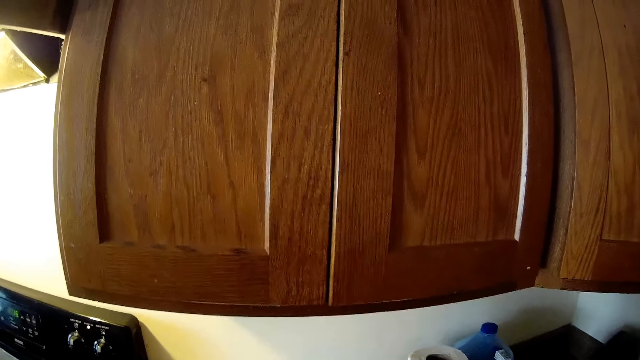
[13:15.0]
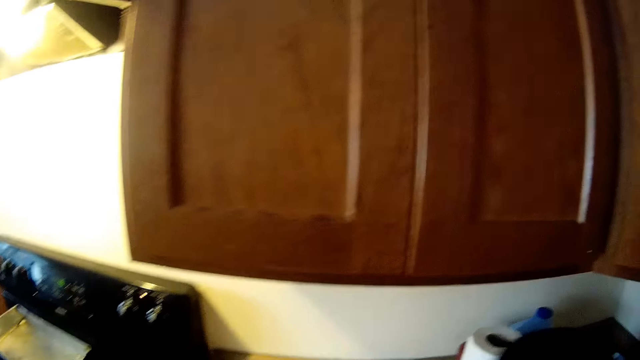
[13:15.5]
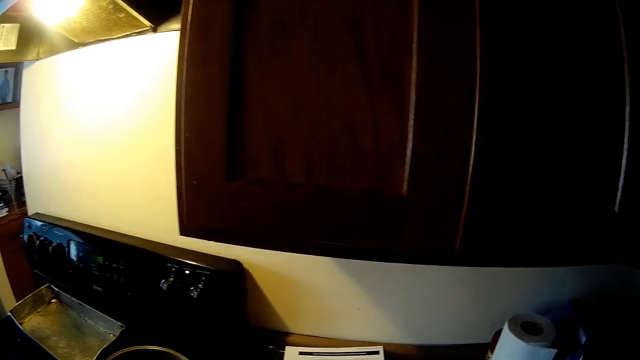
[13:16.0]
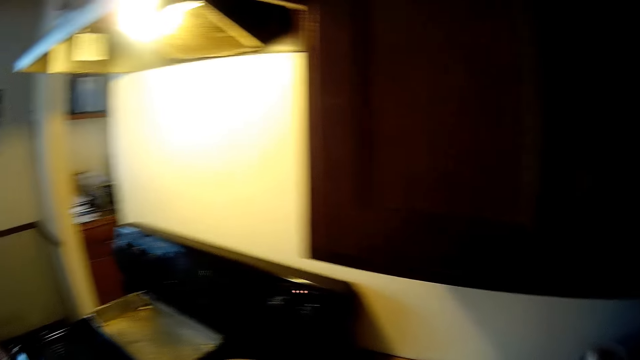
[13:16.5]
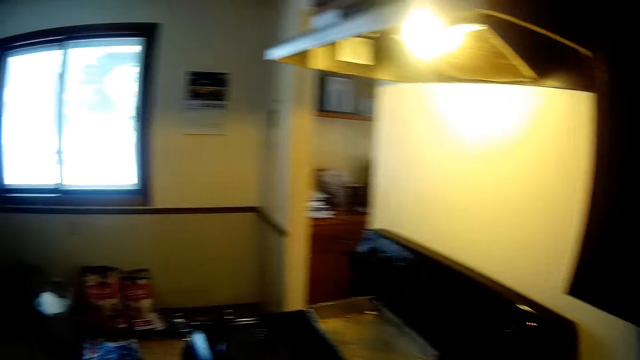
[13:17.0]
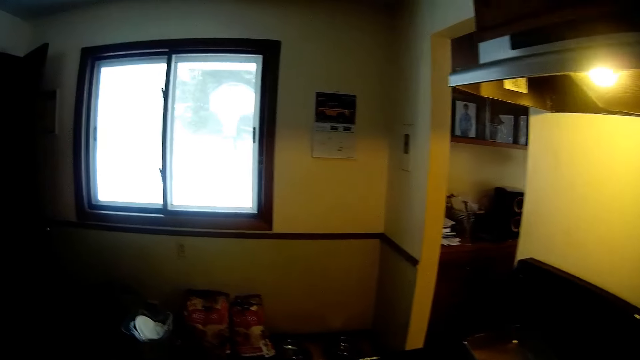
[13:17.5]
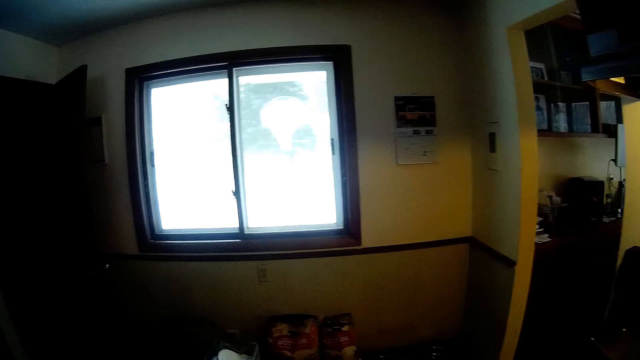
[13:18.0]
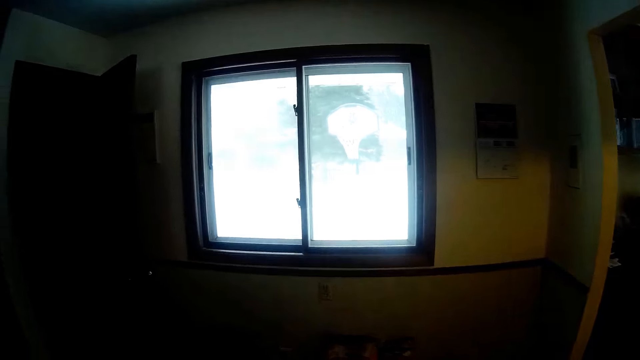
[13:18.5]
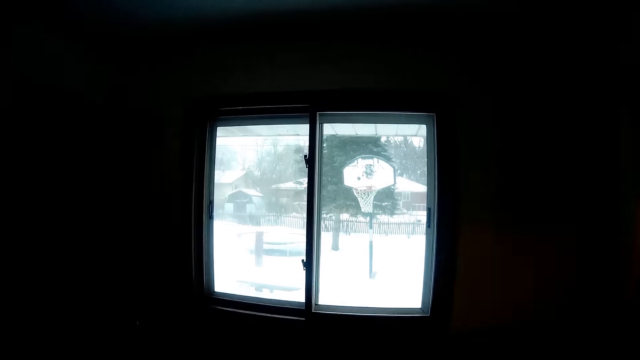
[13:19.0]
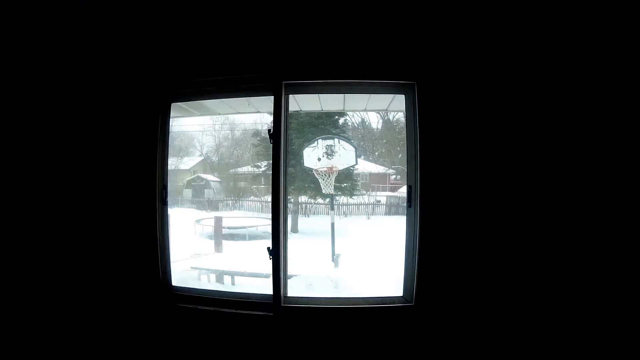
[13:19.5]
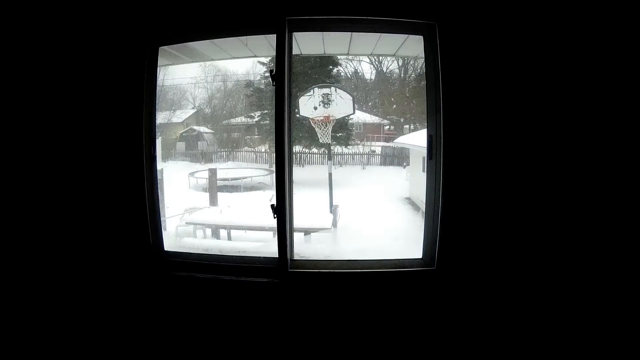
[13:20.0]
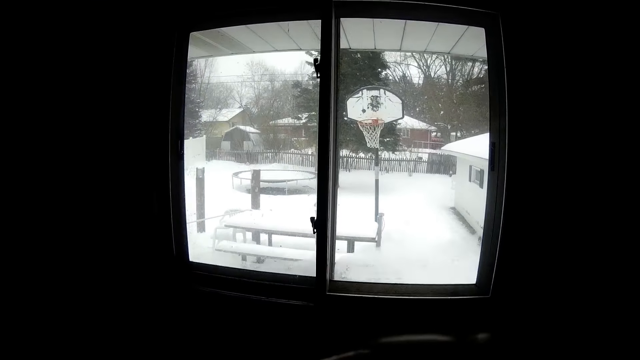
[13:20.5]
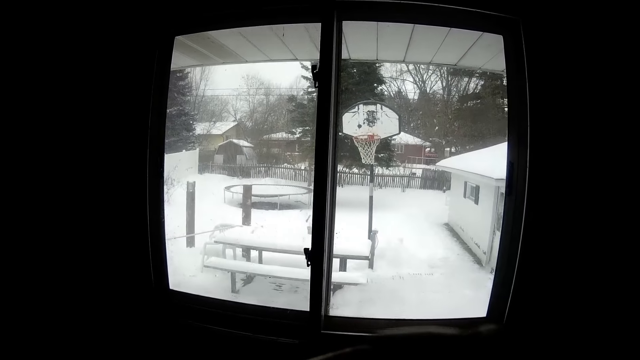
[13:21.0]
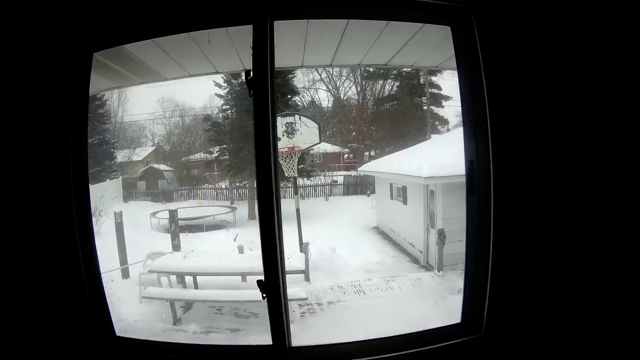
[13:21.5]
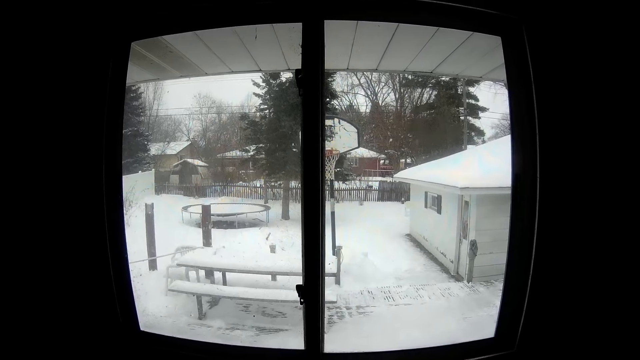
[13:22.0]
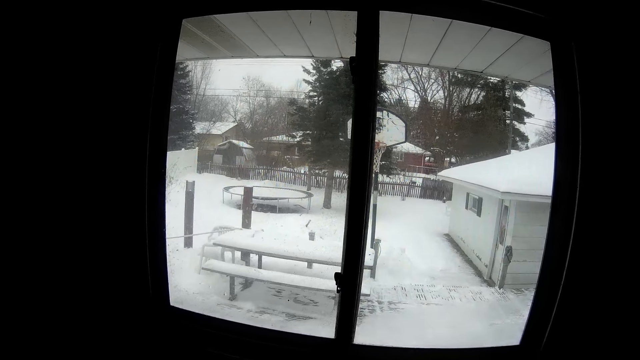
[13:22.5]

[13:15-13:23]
The camera wearer looks around.

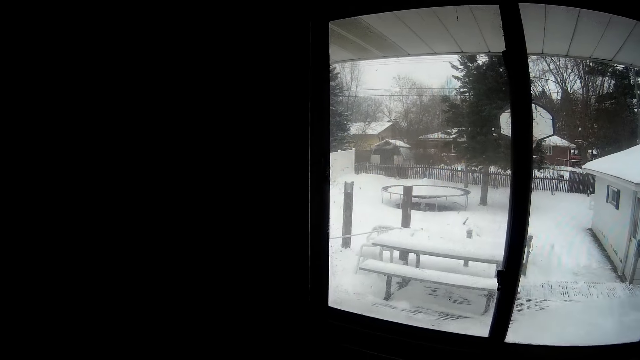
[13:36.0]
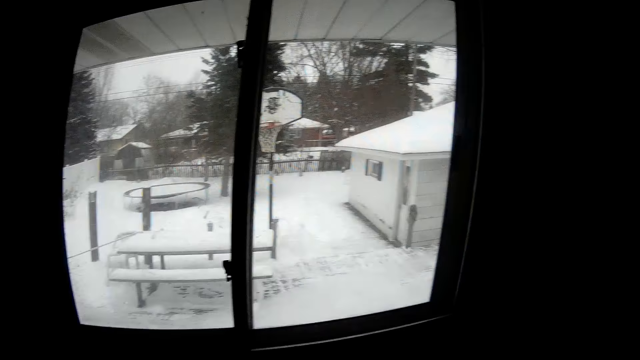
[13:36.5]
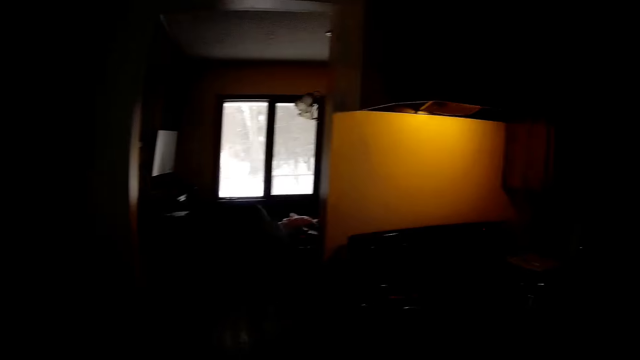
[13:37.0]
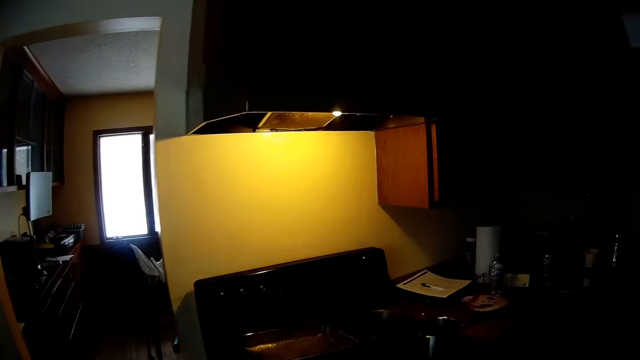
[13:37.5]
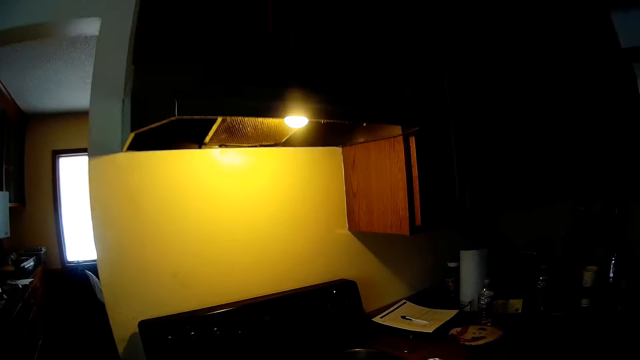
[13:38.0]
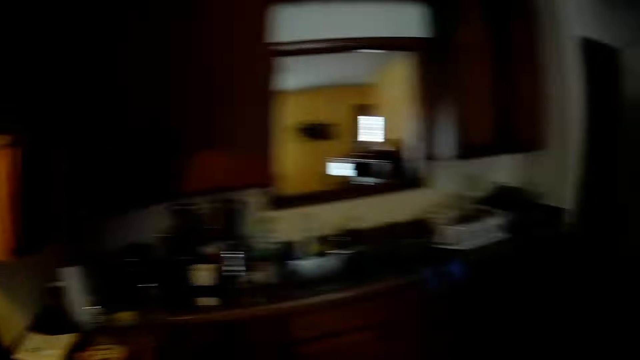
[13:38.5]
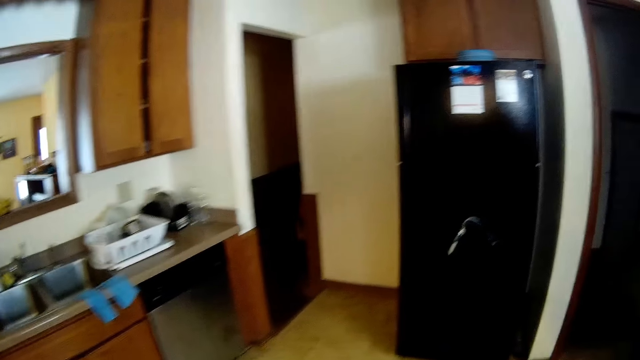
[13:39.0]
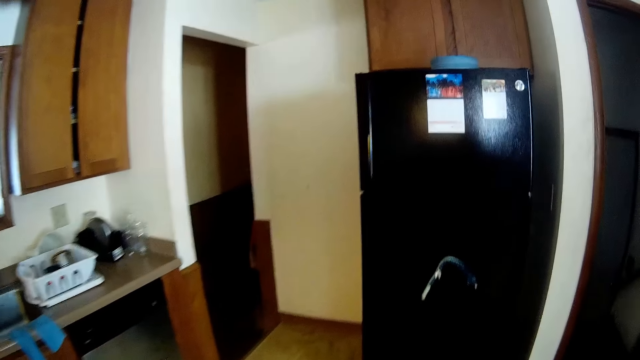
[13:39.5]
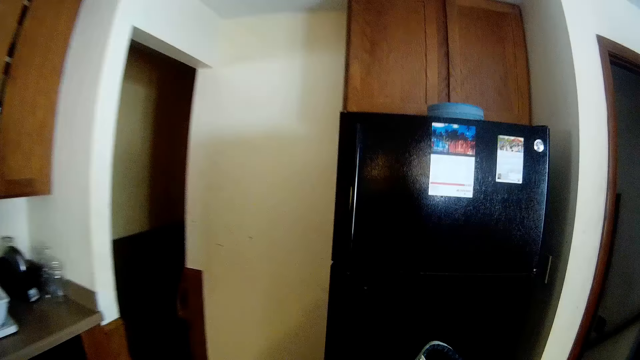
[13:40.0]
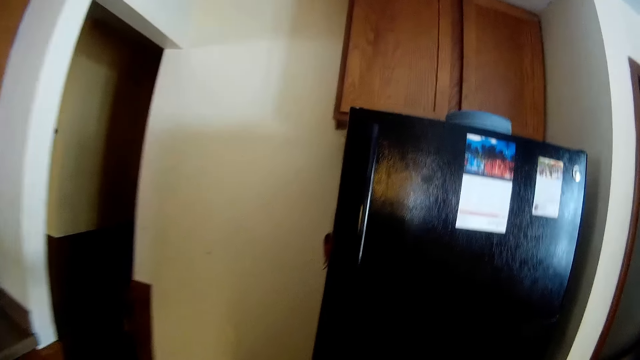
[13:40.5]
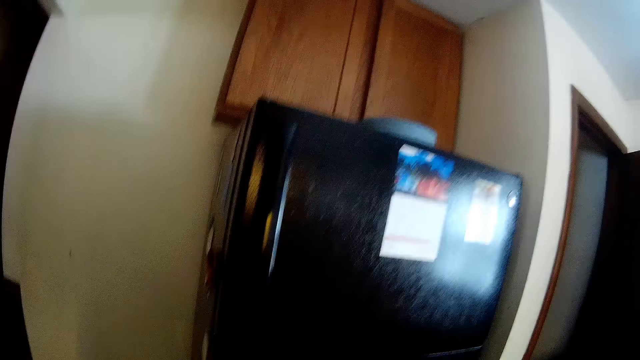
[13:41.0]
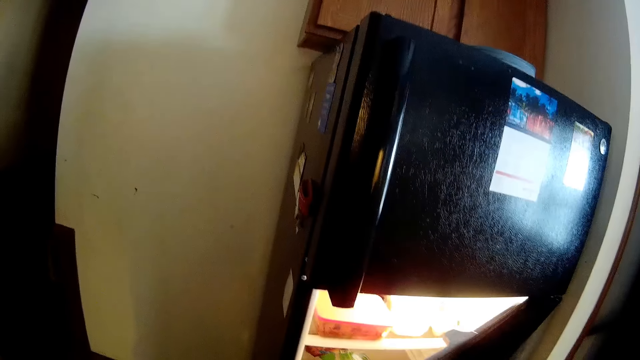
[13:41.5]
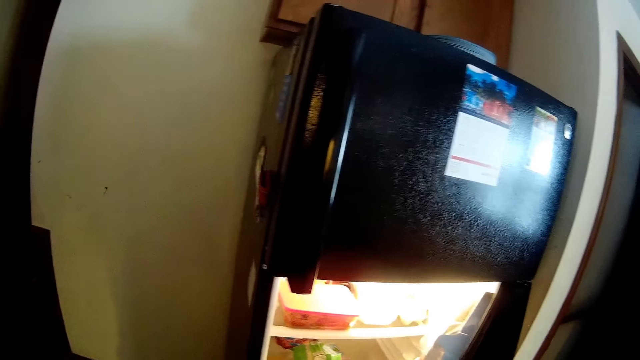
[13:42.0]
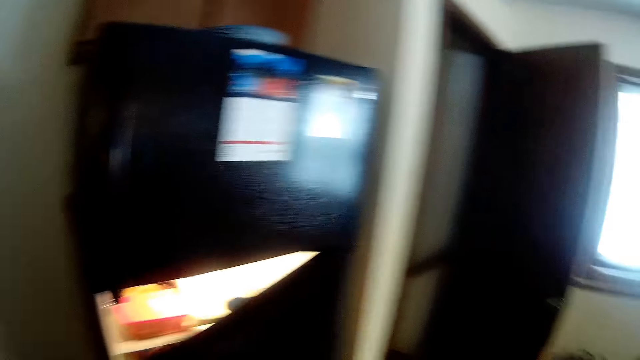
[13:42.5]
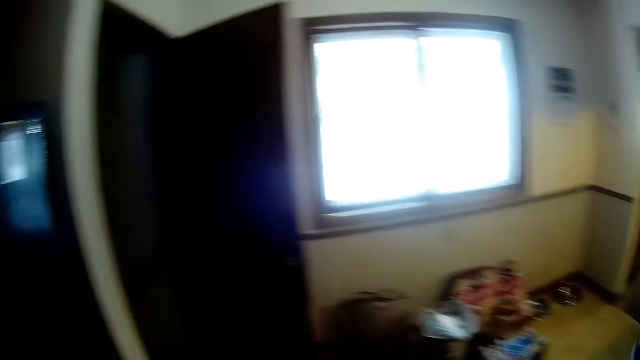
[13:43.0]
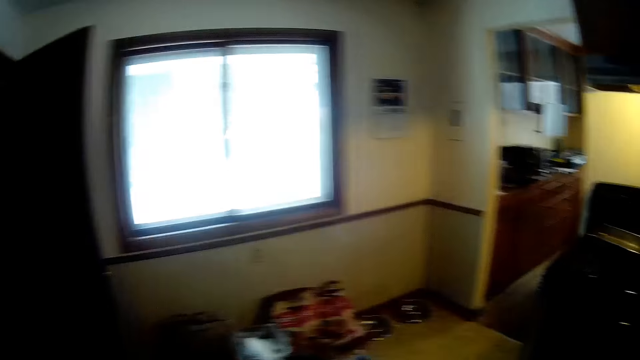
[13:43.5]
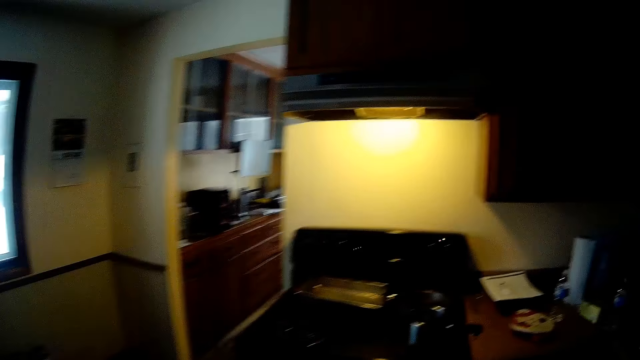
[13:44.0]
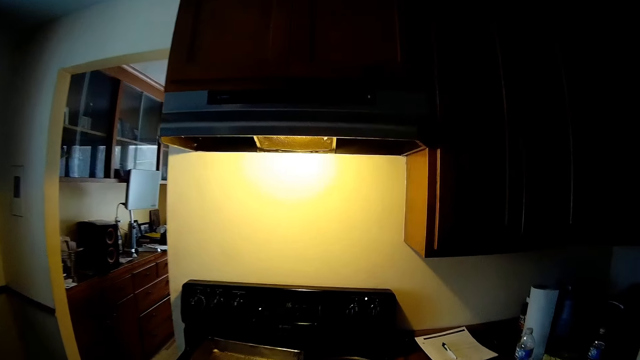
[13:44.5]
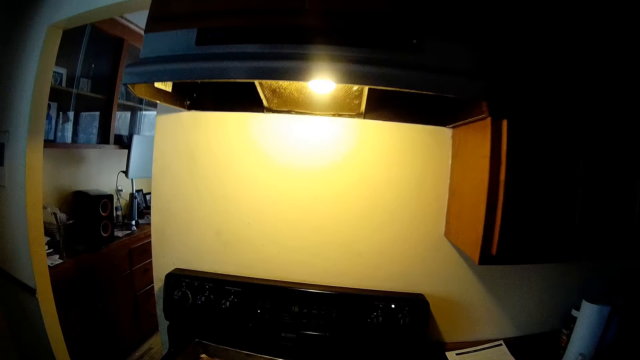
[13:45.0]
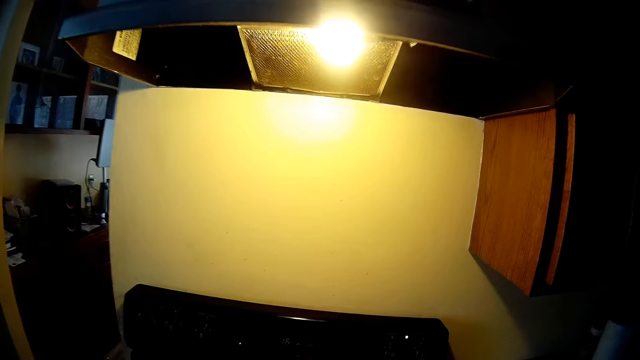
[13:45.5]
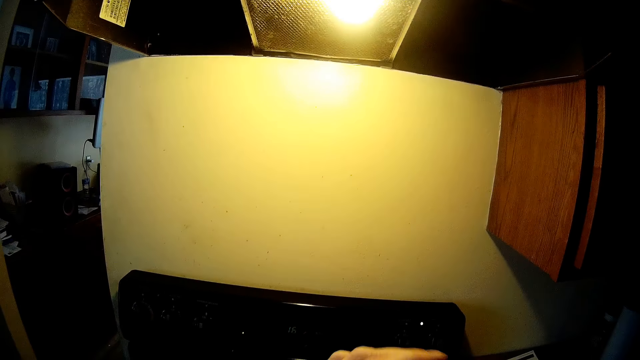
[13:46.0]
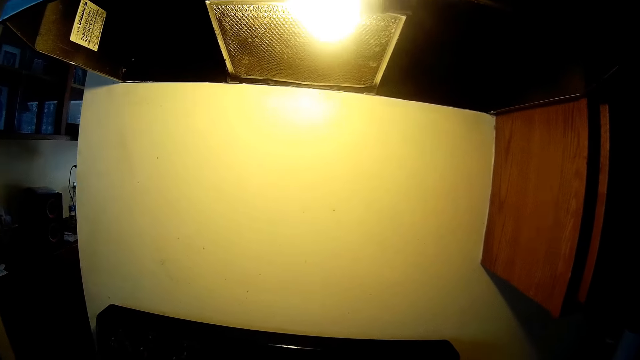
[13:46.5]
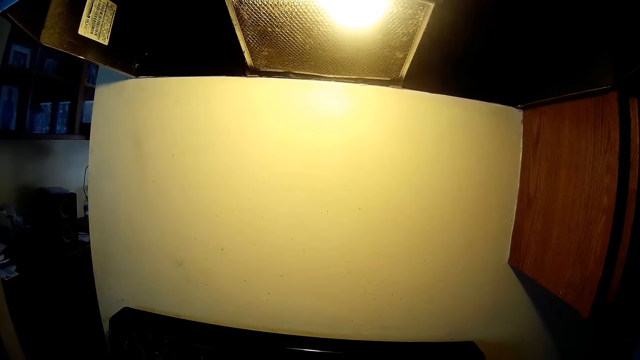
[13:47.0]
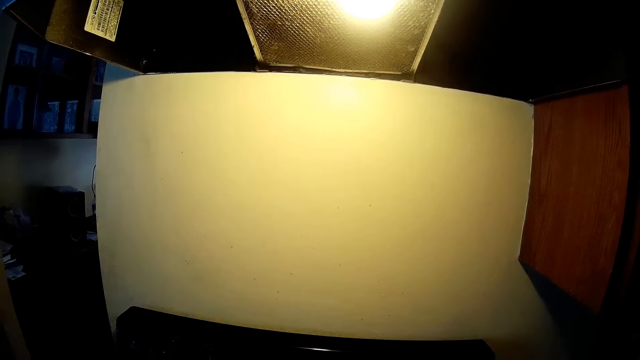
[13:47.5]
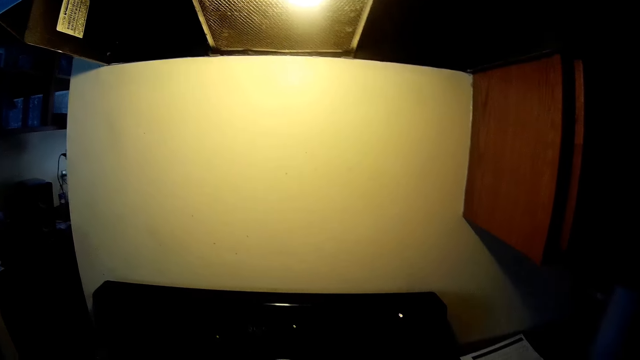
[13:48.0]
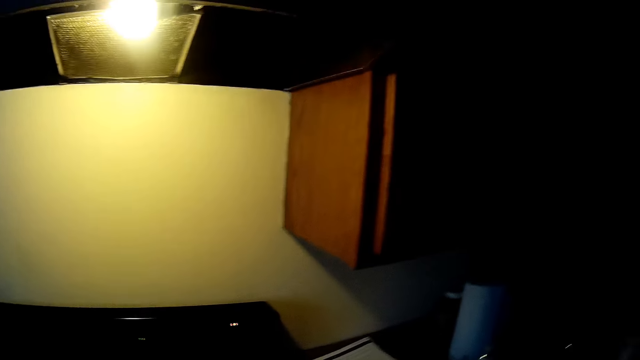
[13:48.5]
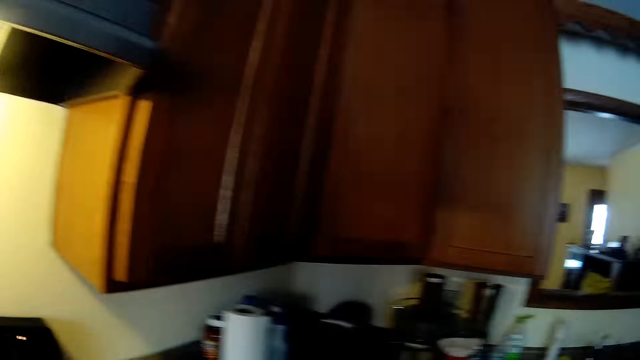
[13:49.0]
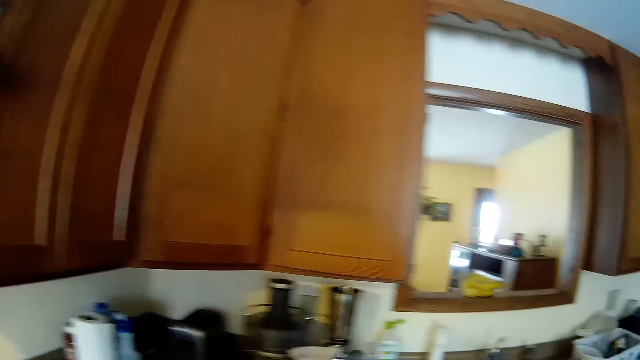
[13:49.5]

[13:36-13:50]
The camera wearer walks around the kitchen. She opens a fridge with her right hand. She closes the fridge with her right hand. She walks around the kitchen. She walks towards a kitchen sink.
